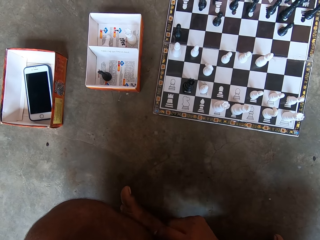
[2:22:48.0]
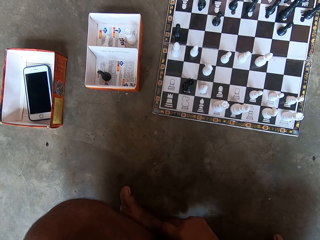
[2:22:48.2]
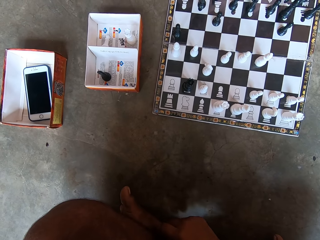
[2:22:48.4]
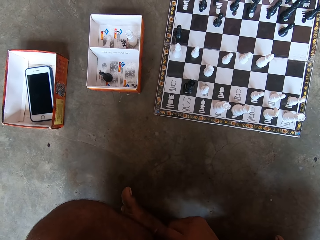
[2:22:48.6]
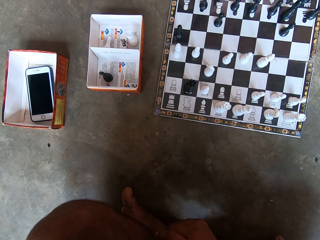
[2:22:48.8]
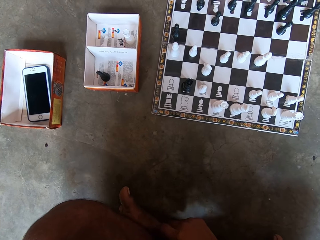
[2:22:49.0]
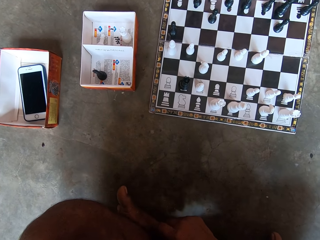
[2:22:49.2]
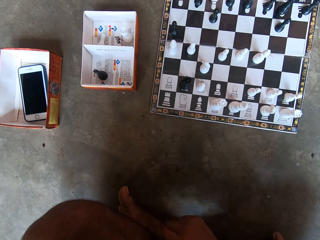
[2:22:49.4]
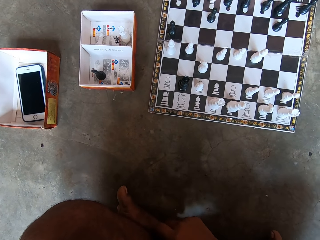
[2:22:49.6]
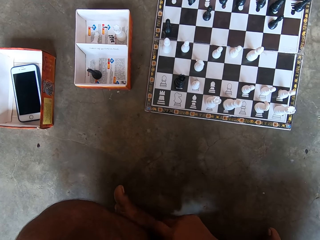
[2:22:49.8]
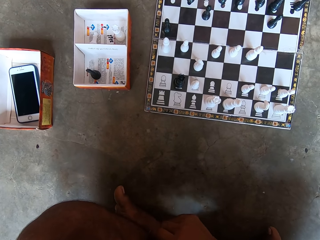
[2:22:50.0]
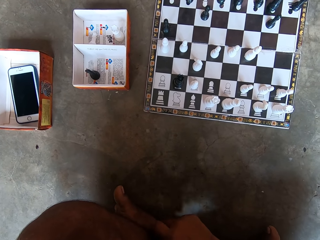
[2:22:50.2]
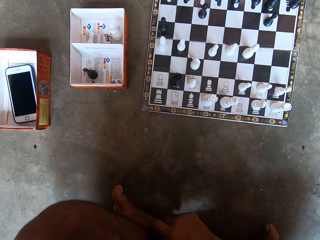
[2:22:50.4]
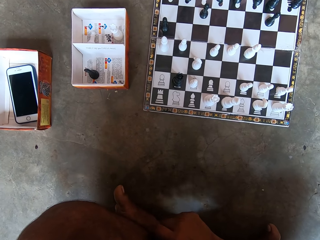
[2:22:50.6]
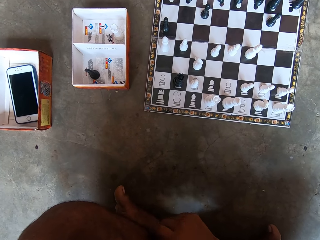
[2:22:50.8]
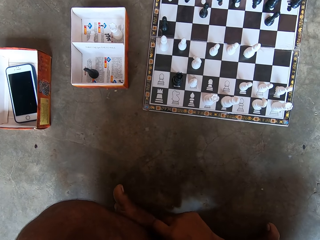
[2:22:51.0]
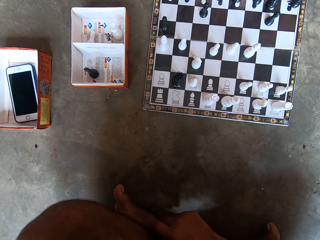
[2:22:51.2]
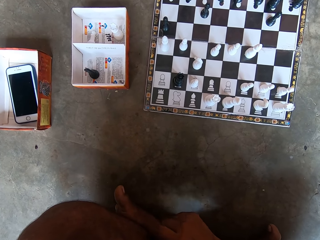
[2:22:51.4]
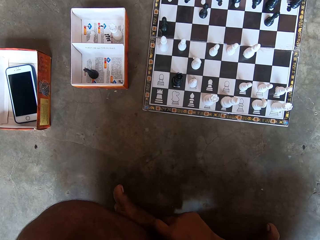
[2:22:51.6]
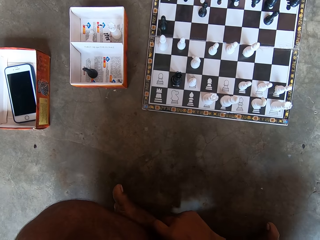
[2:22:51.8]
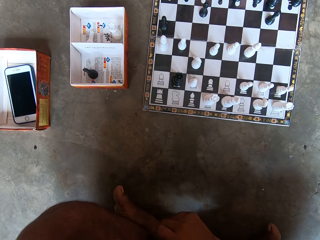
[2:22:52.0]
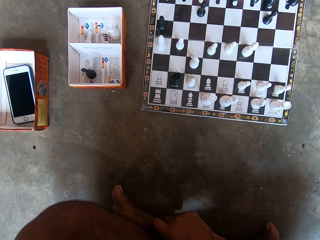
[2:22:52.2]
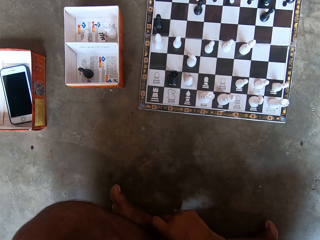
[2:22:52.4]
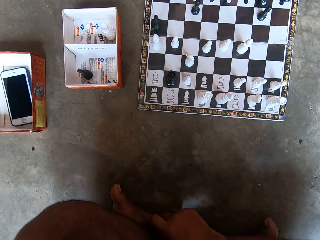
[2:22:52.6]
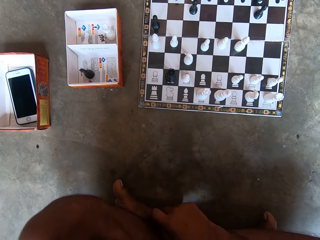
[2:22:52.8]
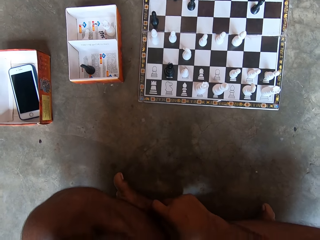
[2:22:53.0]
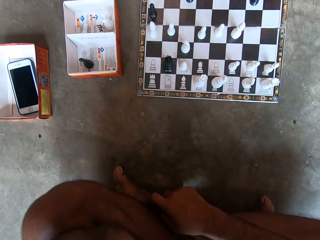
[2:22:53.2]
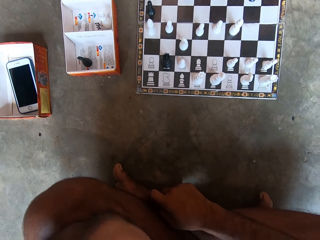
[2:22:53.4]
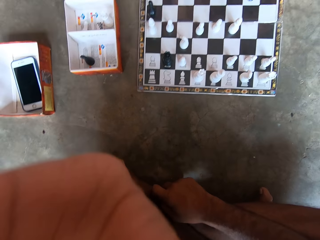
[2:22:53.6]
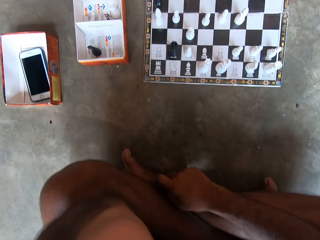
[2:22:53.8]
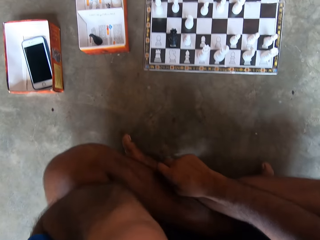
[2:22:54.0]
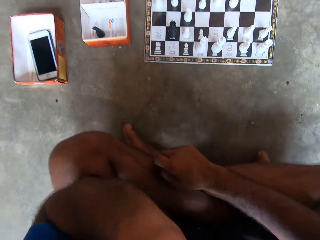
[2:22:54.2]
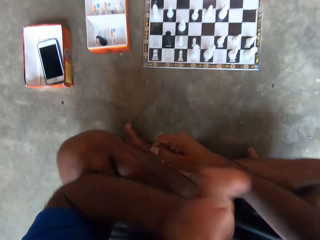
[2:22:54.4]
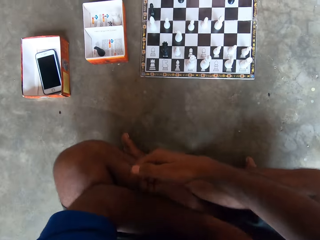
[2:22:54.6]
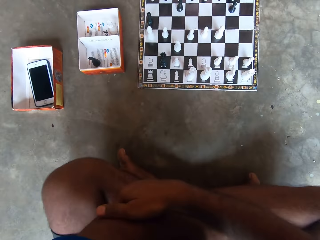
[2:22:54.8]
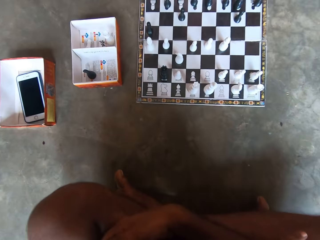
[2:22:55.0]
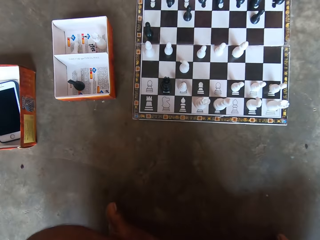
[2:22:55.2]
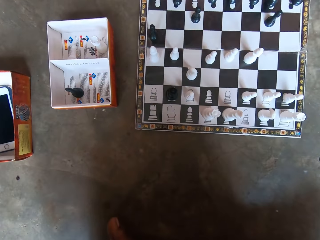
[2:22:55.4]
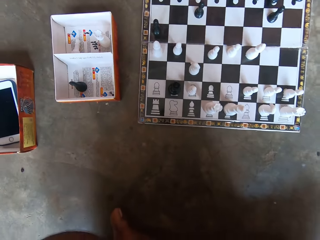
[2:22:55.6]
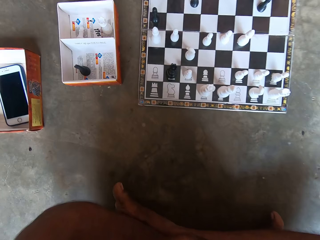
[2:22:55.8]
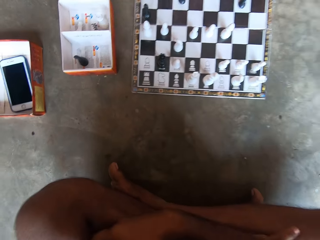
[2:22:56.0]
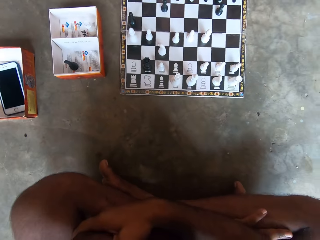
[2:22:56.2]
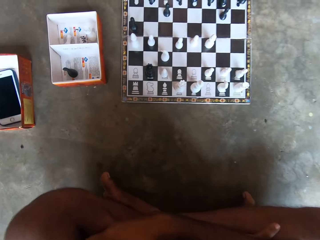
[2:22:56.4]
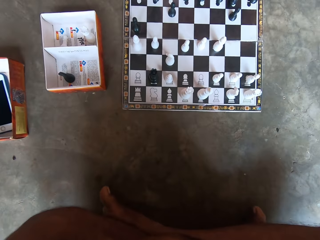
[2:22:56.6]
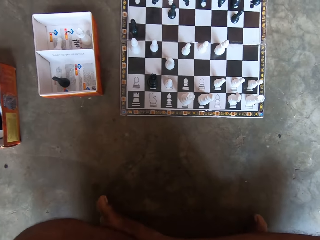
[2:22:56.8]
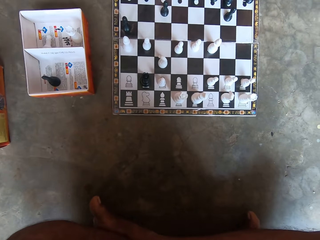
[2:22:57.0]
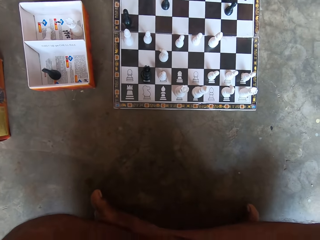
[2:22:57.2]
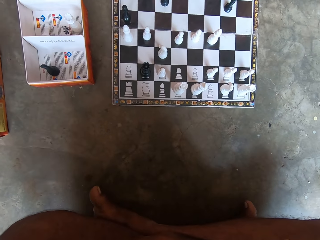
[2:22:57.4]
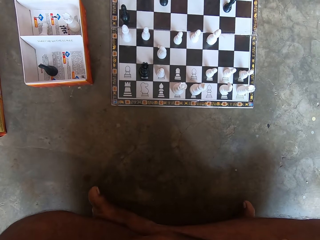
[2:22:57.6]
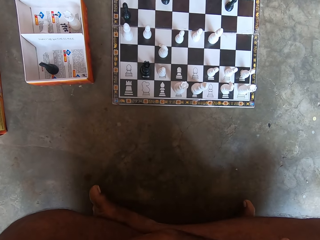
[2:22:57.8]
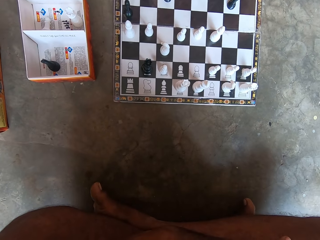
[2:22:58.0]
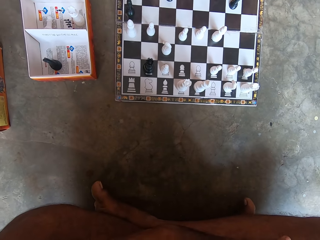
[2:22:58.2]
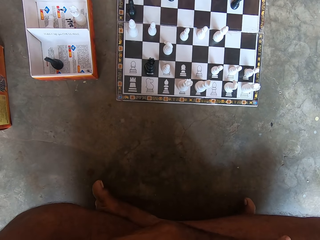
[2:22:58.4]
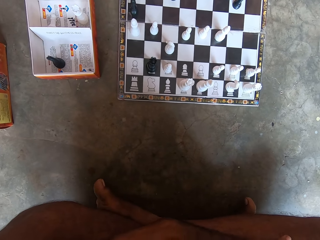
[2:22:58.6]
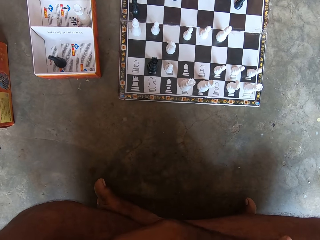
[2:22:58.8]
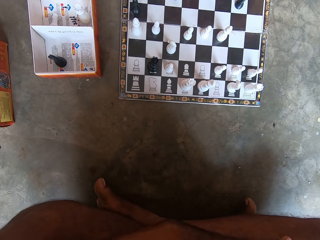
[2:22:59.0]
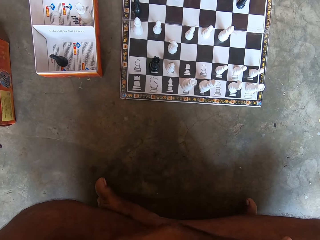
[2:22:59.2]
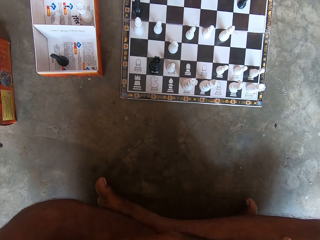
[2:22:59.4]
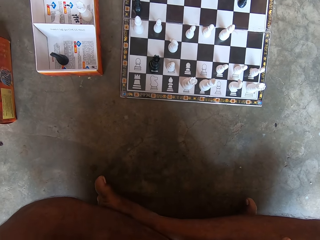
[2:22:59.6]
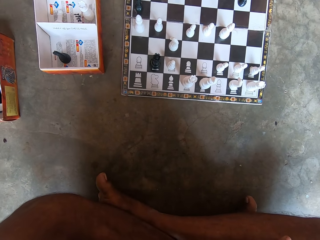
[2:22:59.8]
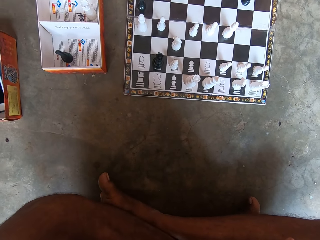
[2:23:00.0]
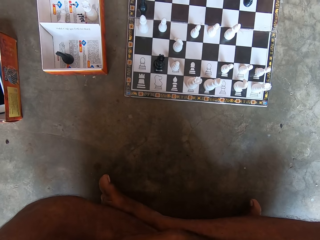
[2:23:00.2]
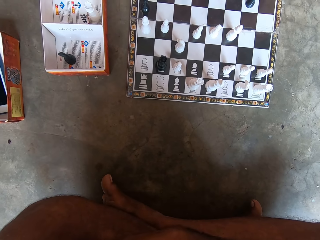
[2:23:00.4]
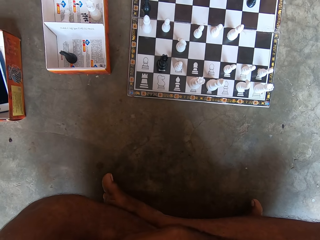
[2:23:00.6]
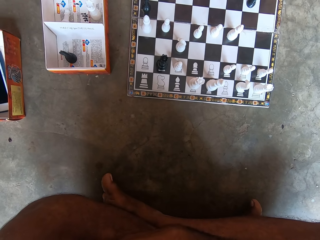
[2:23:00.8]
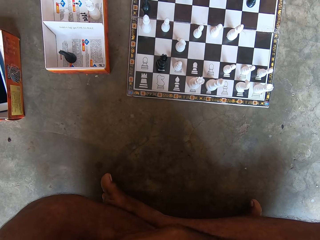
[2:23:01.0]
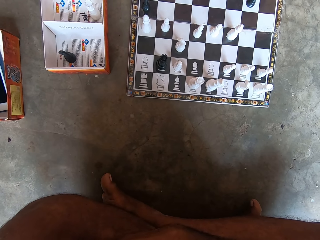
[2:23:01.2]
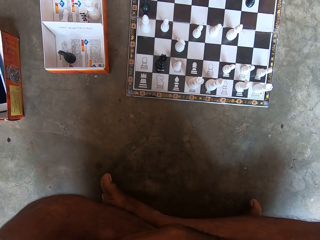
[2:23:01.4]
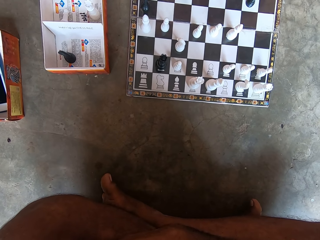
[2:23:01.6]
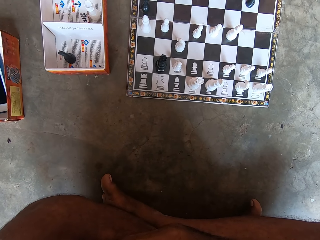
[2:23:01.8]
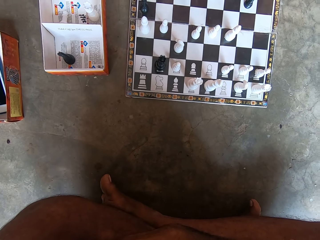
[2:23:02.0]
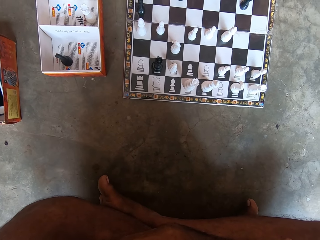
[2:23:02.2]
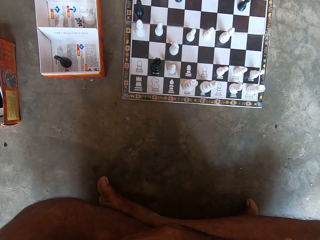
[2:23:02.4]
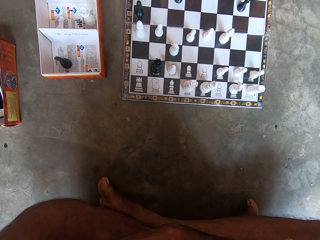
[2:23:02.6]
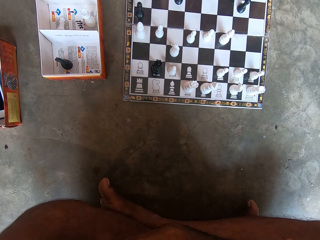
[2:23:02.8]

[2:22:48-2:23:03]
The camera wearer taps his right leg. He interacts with the man. He looks at the chess board. He touches something. He lowers his left hand. He looks at the chess board. The man talks over the phone.

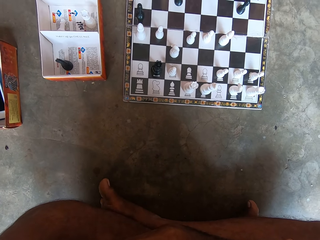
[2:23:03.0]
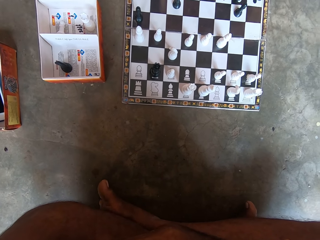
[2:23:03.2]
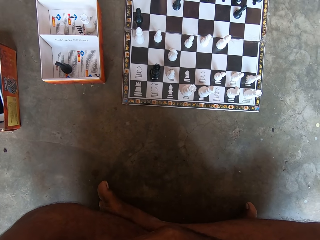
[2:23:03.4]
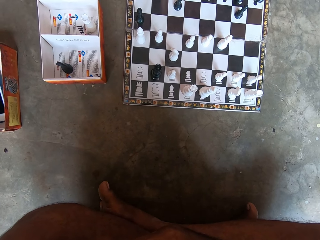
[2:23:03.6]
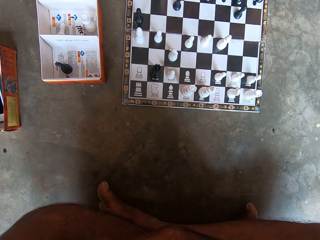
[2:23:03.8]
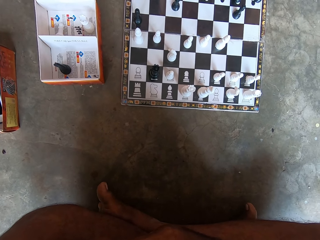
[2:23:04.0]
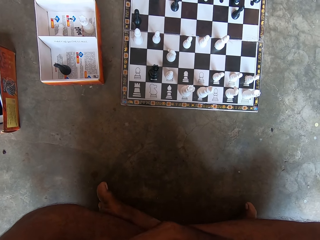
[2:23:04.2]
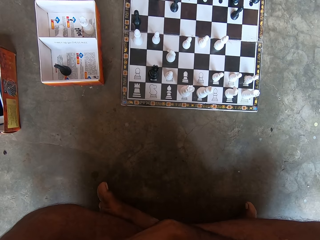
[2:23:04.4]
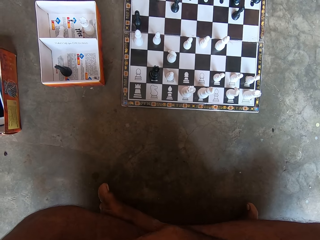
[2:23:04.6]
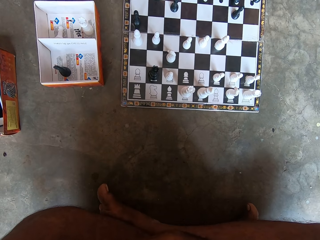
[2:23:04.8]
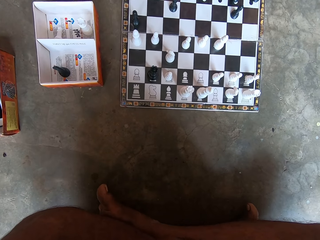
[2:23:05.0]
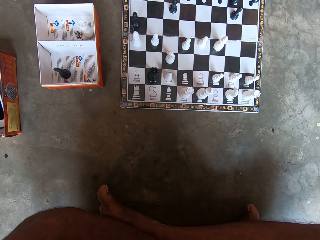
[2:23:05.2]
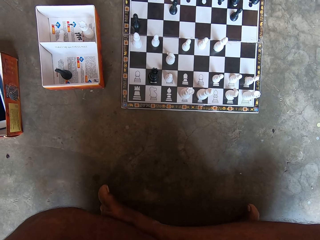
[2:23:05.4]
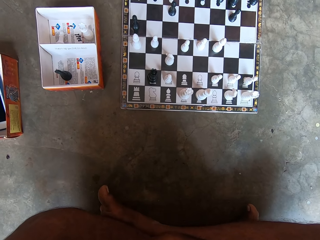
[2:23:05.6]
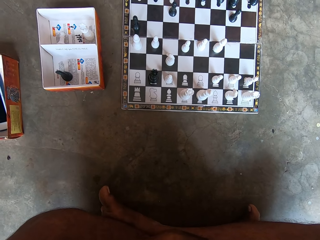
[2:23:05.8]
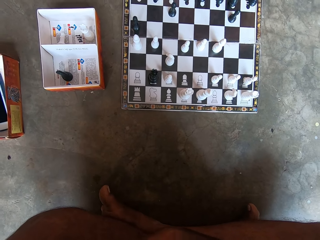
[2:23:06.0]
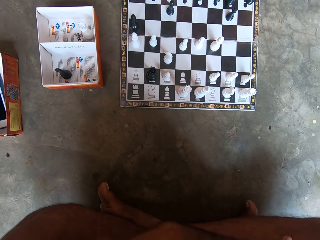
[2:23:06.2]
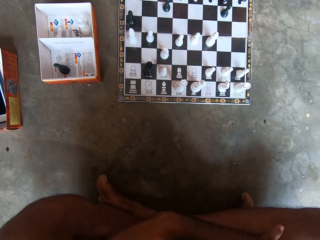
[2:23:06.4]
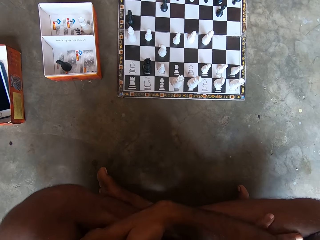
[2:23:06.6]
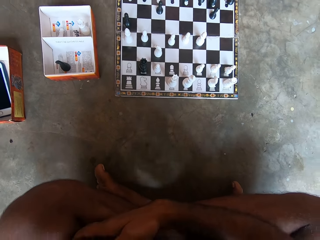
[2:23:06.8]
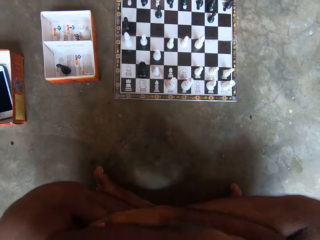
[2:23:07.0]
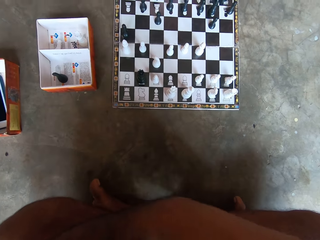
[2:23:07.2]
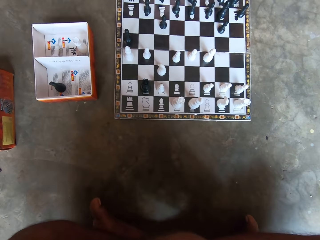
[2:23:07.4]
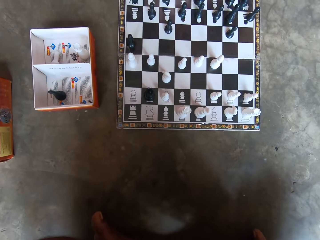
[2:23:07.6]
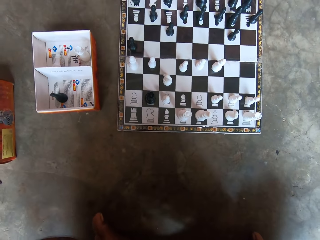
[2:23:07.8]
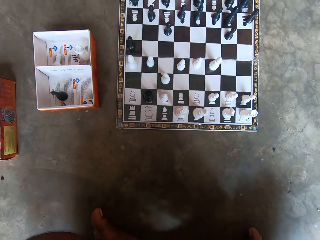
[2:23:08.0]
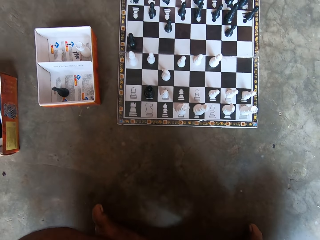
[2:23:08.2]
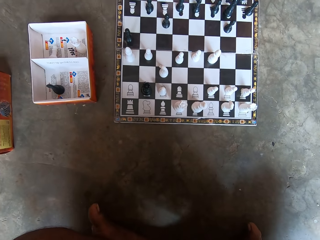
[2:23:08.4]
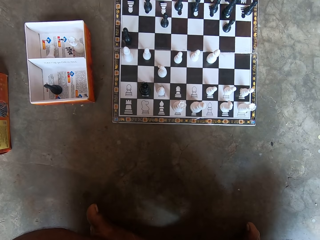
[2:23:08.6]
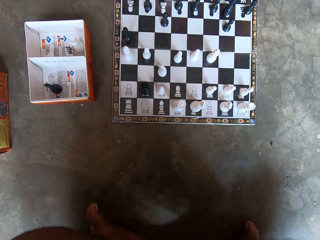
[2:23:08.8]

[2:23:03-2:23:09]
The camera wearer touches something. They look at the chess board.
